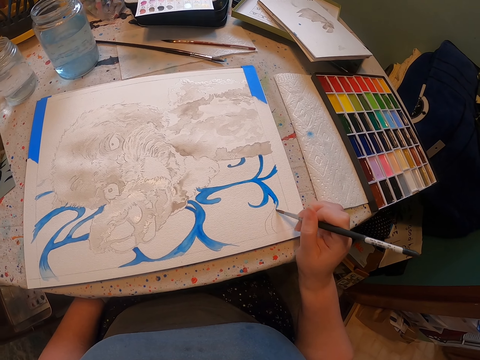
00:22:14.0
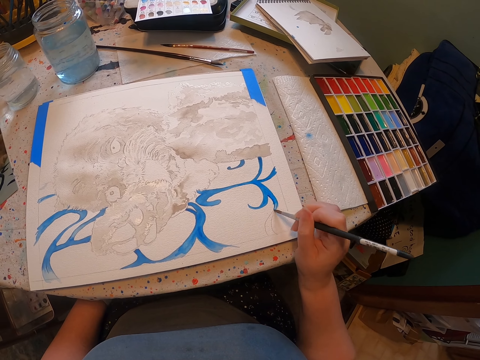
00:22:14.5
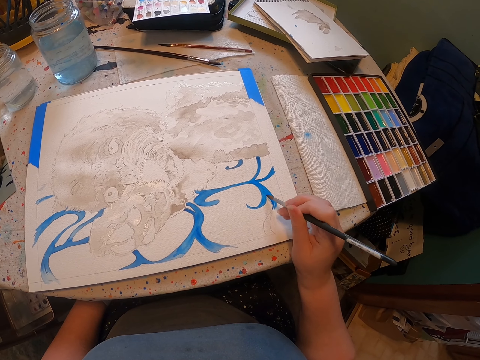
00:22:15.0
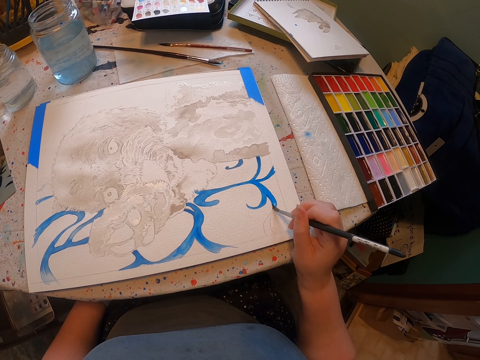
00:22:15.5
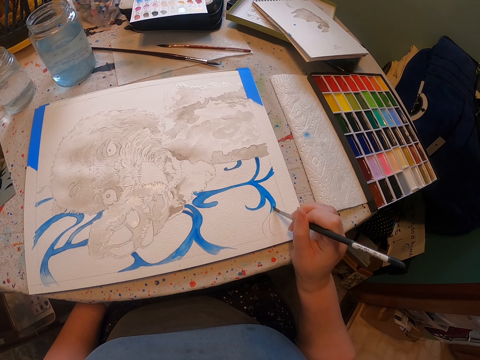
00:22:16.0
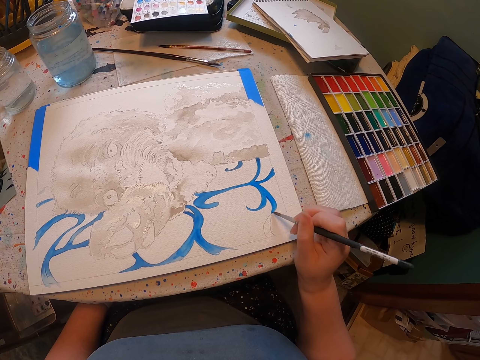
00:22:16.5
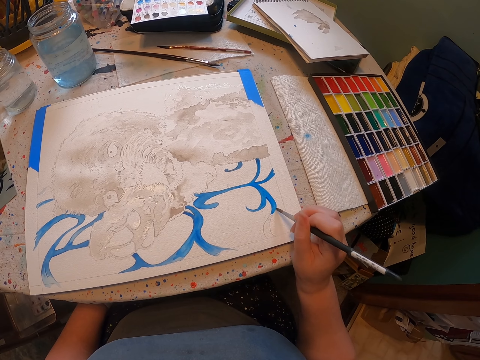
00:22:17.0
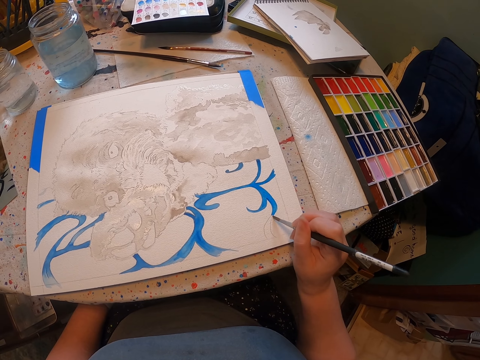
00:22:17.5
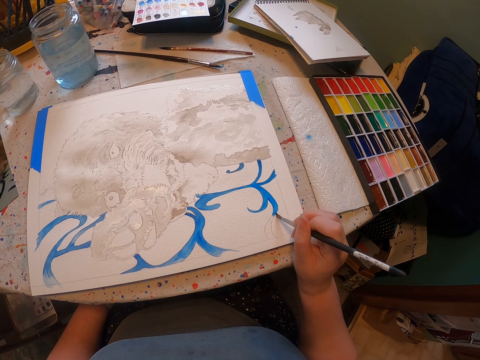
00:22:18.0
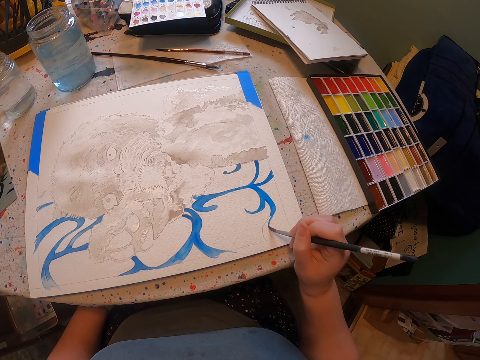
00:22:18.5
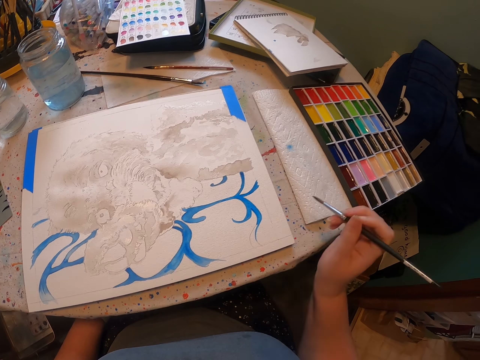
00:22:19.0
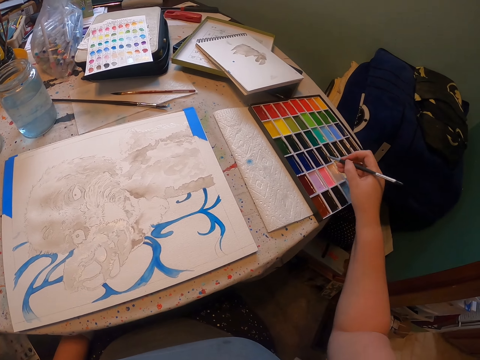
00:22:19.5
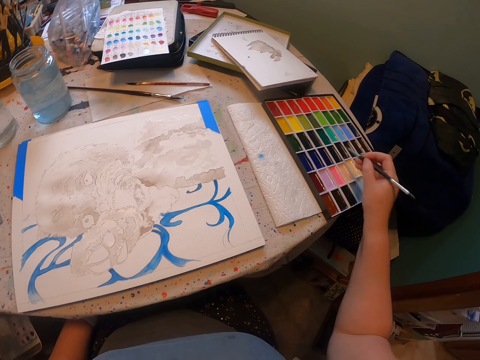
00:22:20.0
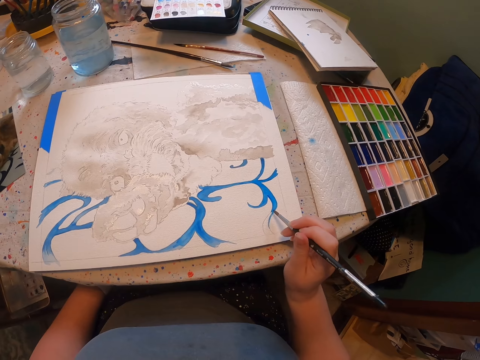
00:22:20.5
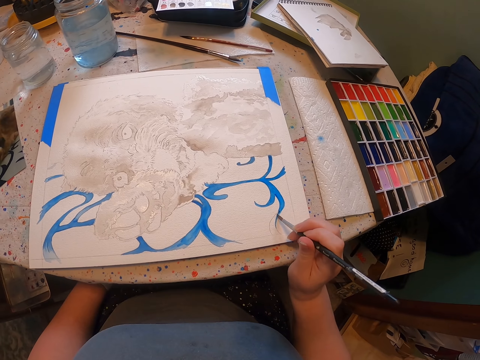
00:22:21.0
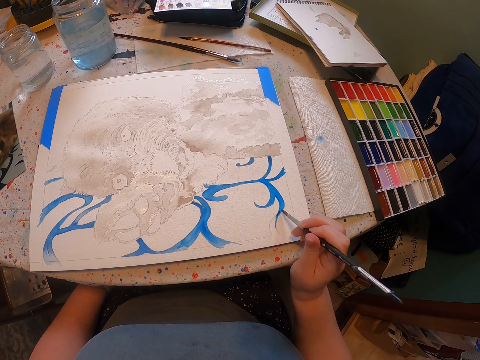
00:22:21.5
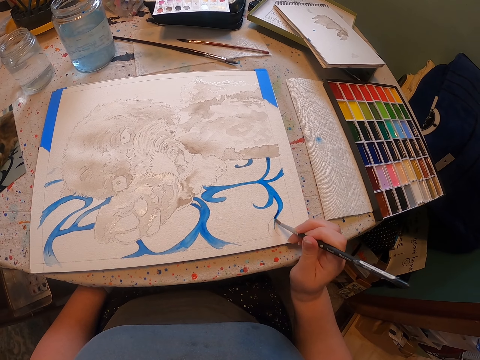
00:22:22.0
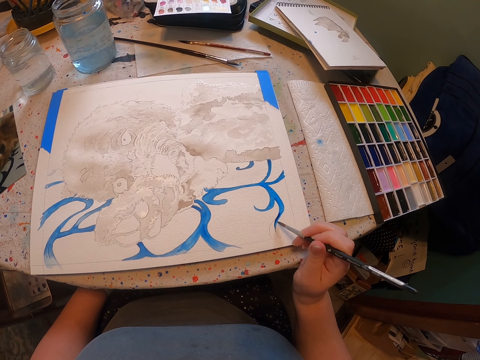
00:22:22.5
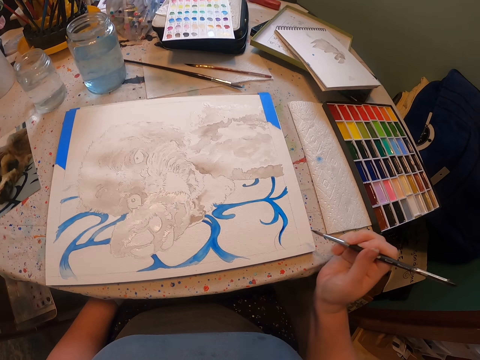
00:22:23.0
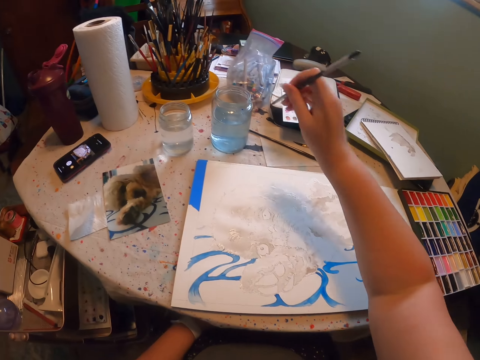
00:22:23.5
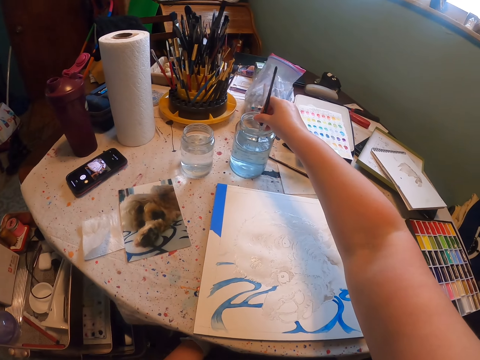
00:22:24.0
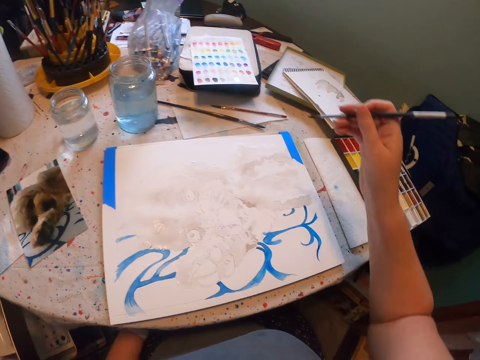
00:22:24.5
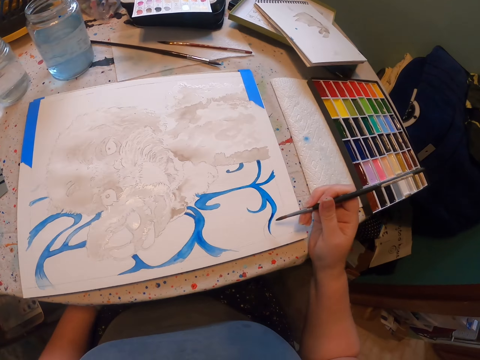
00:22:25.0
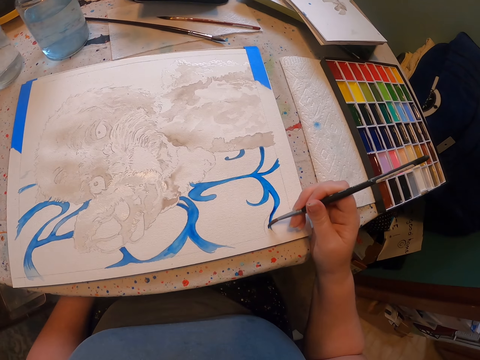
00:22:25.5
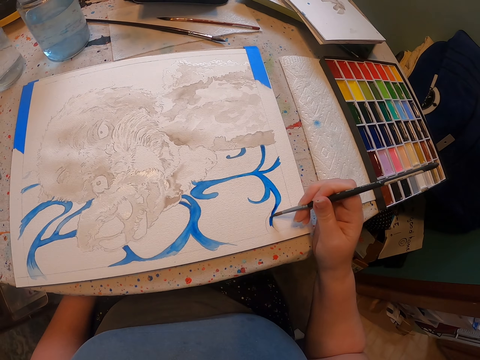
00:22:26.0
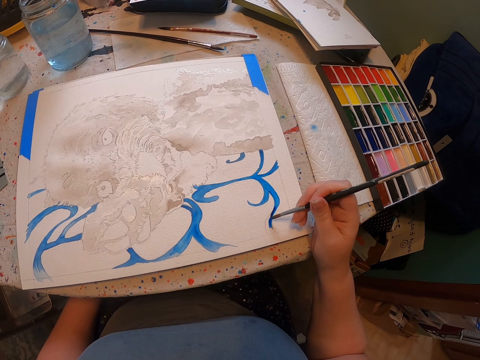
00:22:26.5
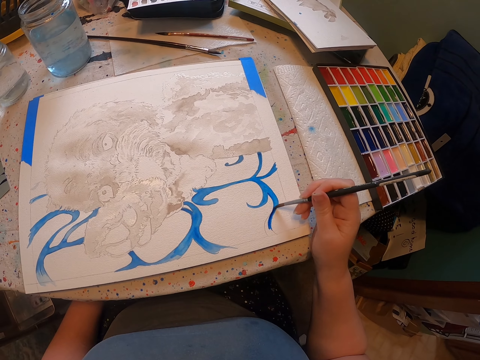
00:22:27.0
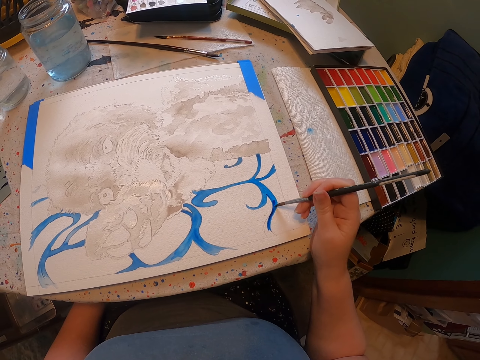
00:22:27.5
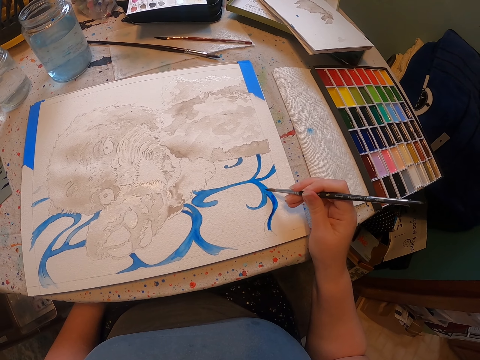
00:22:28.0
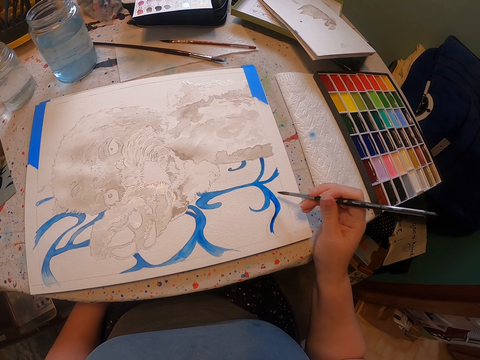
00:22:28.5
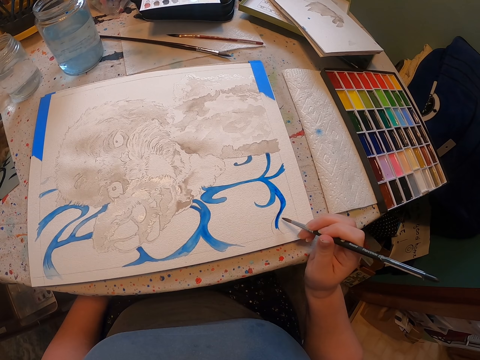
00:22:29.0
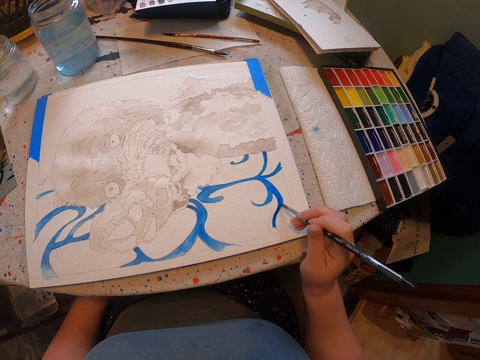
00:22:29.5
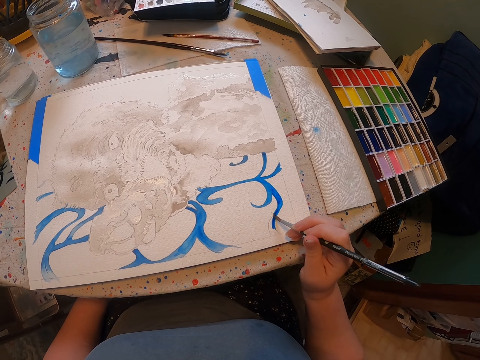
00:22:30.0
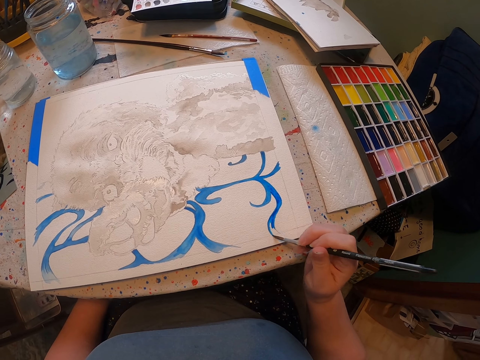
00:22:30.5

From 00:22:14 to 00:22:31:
The camera wearer dips the brush in the paint and touches the paint. They paint the sketch on the sheet of paper with the brush. They dip the brush in water. They hold the brush. They paint the sketch with the brush.

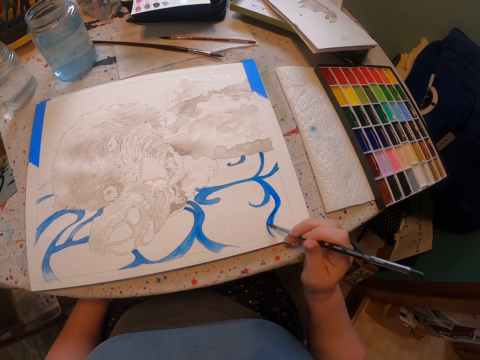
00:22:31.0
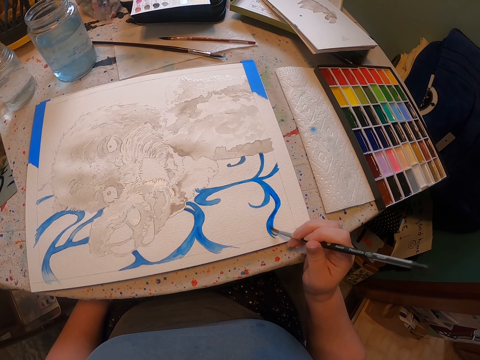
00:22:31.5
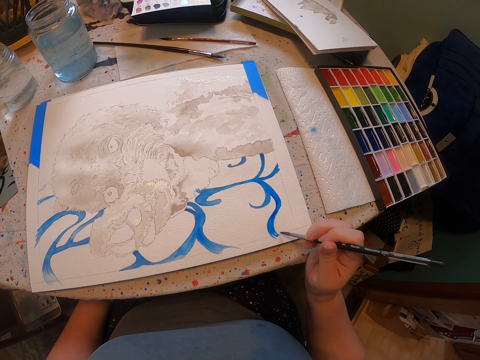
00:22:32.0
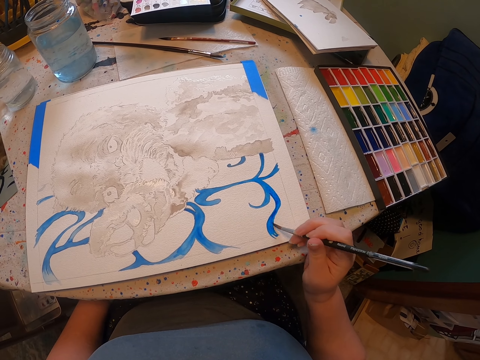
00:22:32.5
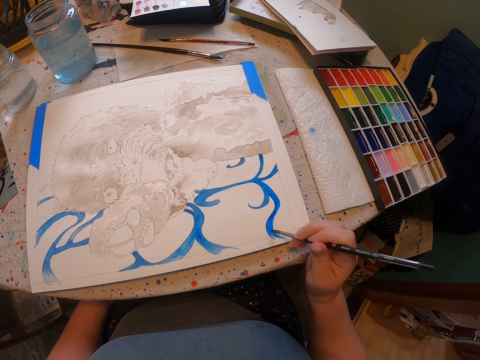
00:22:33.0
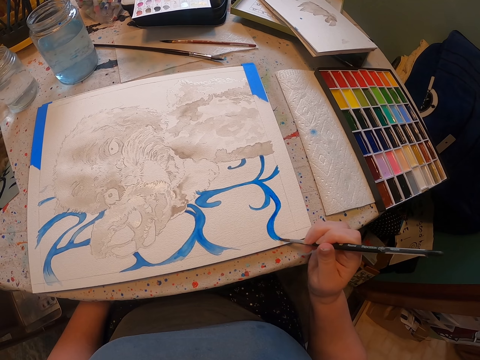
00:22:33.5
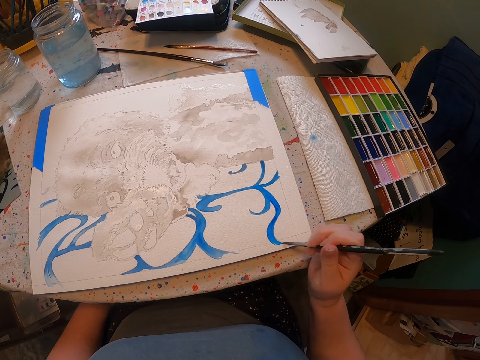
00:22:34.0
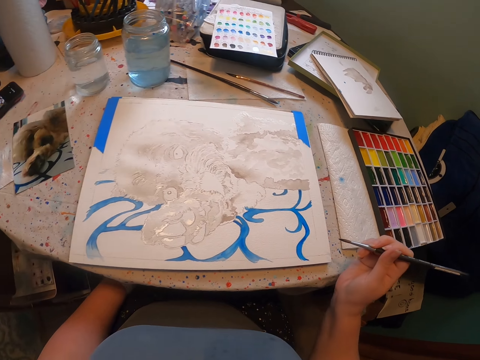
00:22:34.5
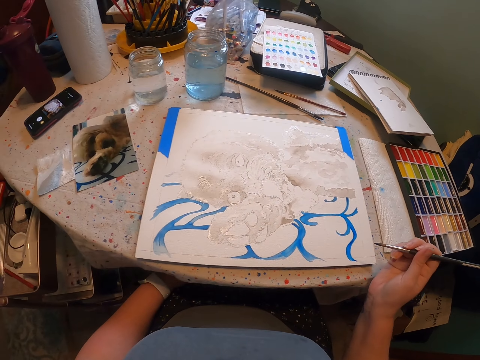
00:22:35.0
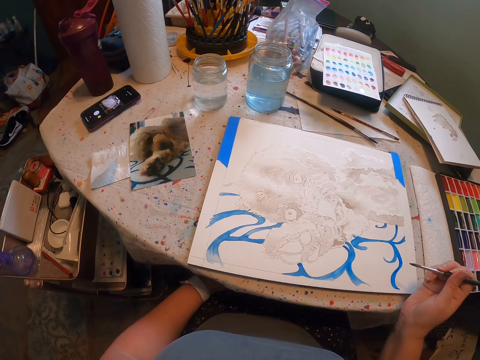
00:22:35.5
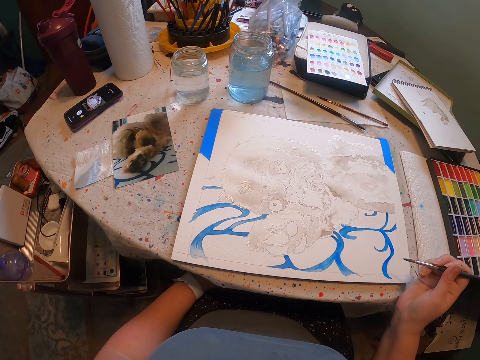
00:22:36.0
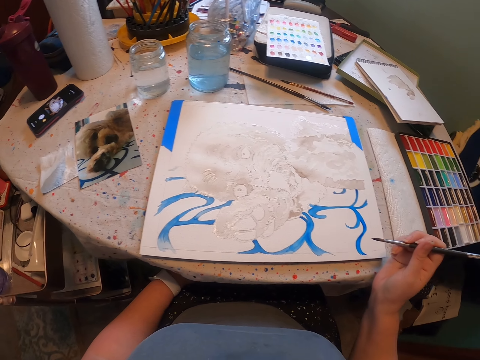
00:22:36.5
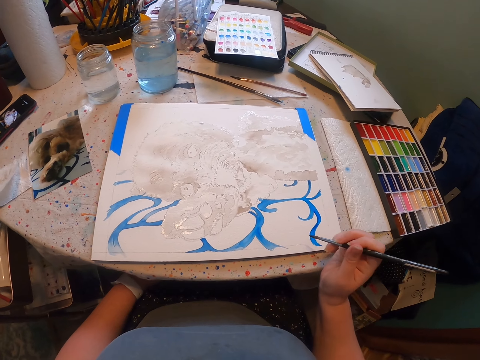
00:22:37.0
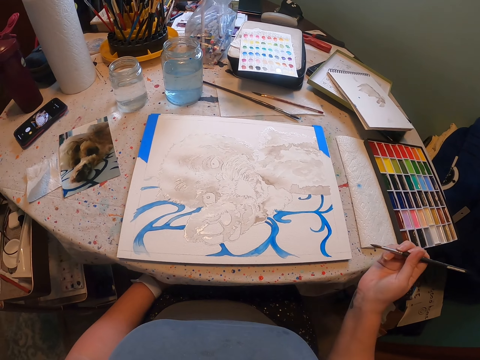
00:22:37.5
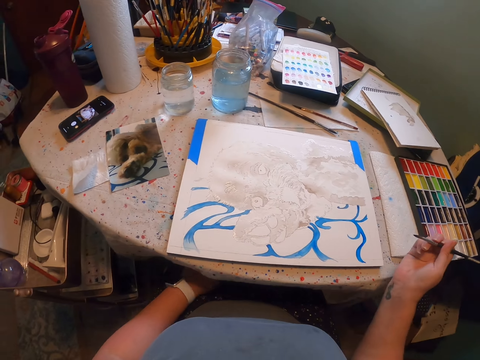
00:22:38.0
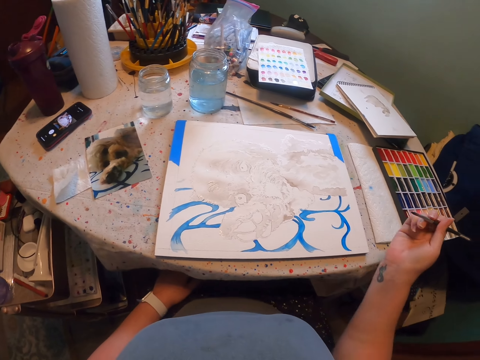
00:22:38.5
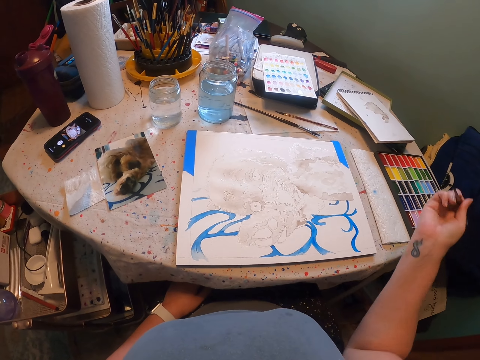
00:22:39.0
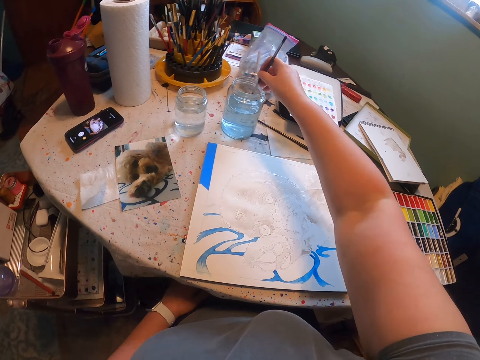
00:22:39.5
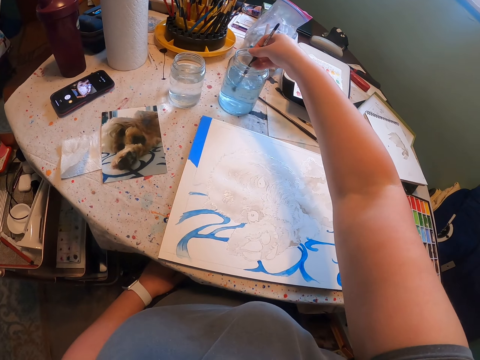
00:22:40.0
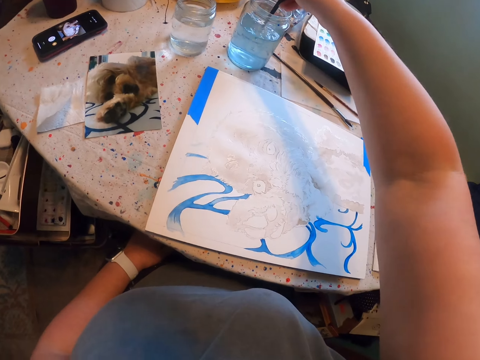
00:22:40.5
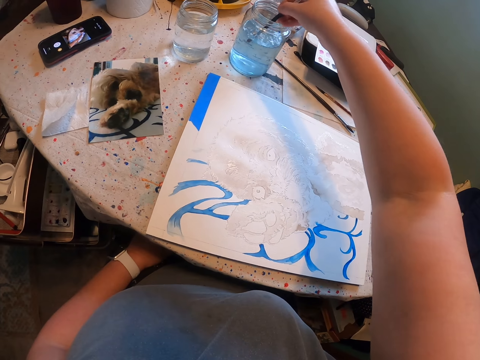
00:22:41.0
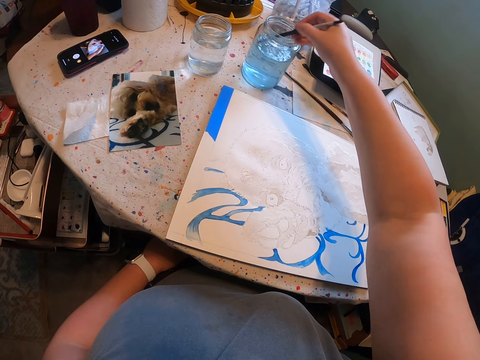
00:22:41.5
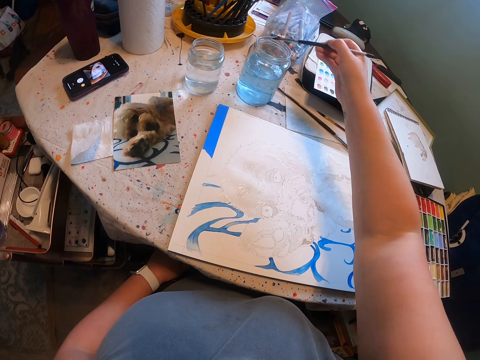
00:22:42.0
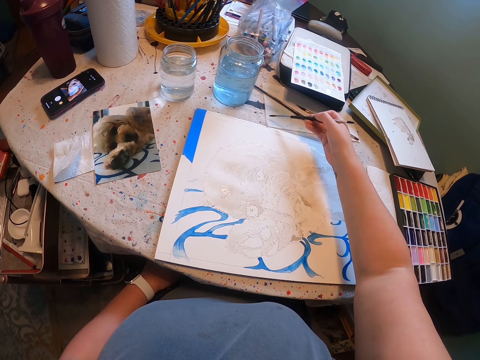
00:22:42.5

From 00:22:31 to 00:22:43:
The camera wearer stares at the sketch. They dip the brush in water.
